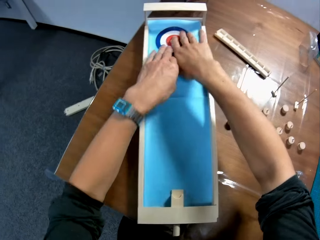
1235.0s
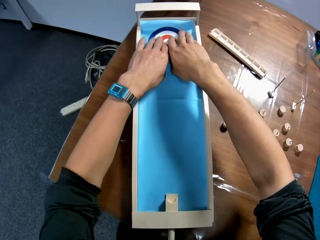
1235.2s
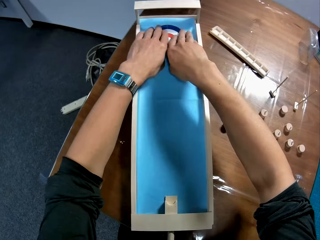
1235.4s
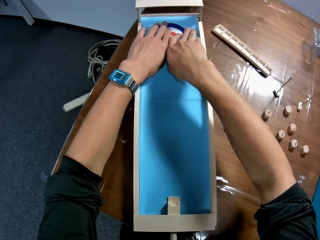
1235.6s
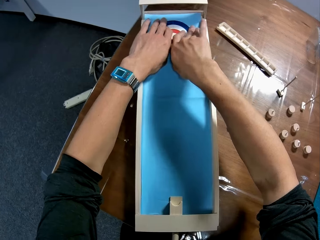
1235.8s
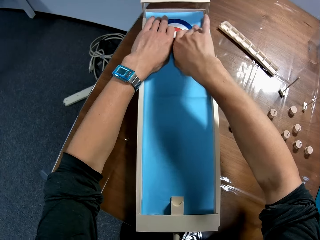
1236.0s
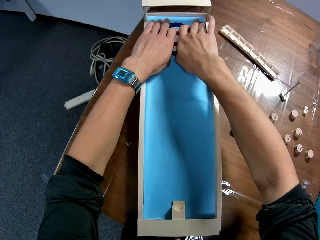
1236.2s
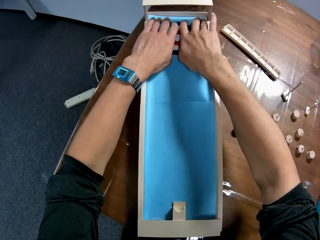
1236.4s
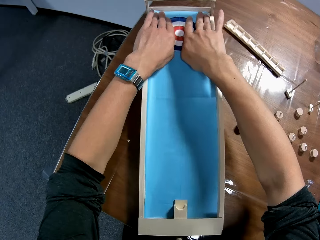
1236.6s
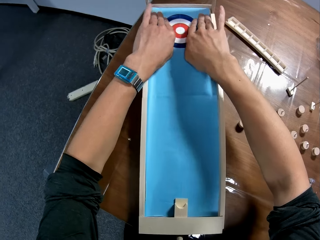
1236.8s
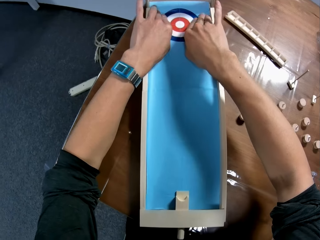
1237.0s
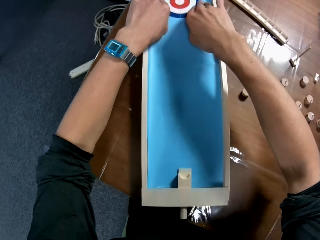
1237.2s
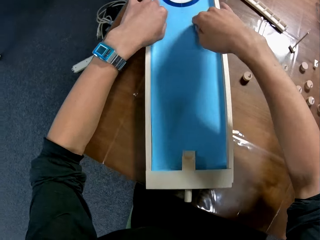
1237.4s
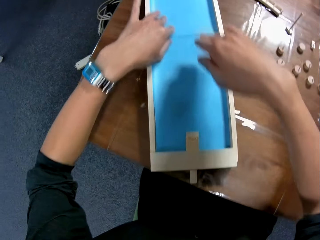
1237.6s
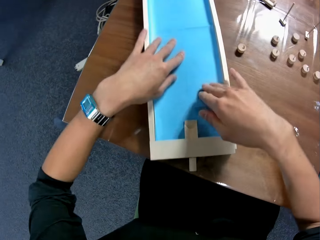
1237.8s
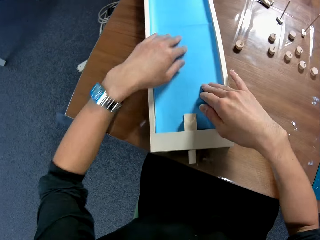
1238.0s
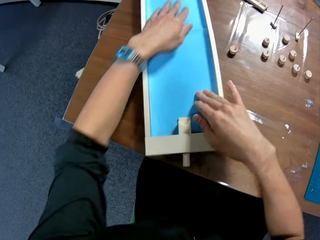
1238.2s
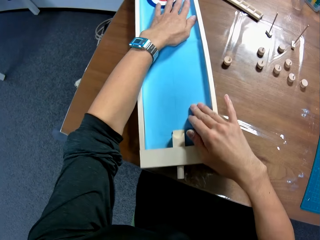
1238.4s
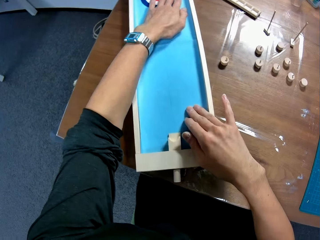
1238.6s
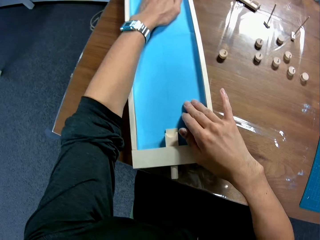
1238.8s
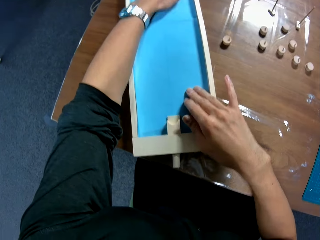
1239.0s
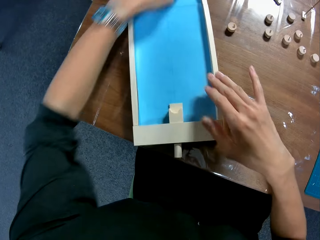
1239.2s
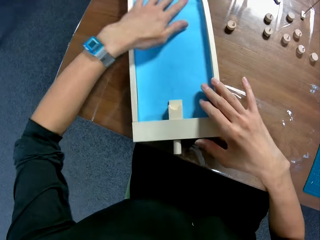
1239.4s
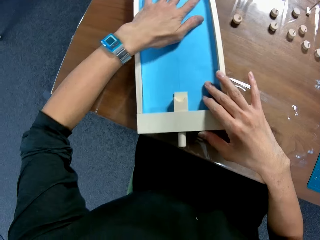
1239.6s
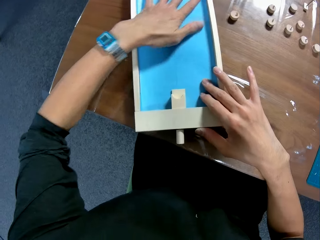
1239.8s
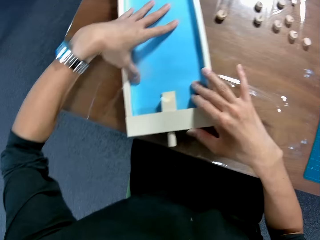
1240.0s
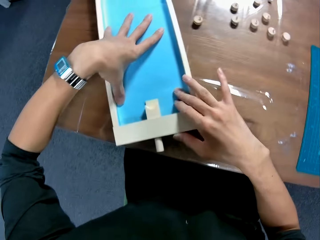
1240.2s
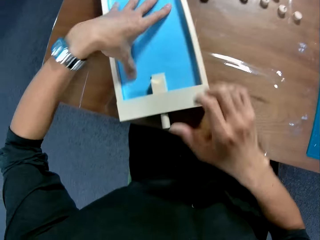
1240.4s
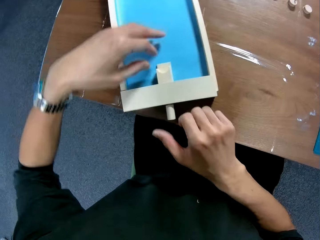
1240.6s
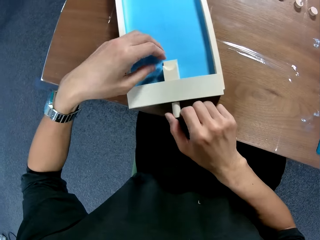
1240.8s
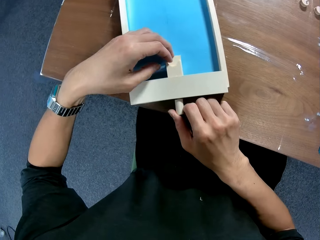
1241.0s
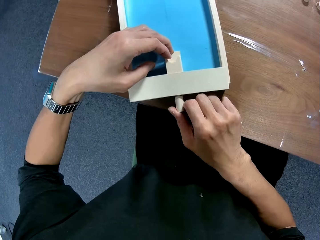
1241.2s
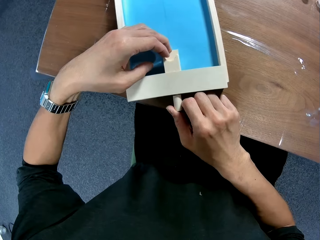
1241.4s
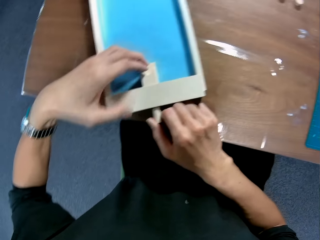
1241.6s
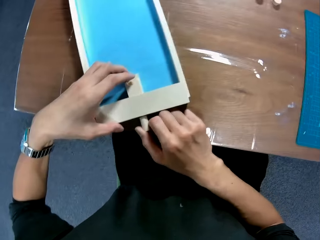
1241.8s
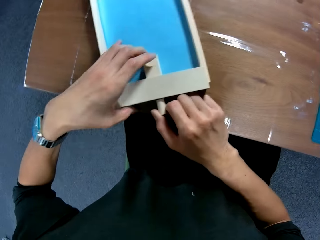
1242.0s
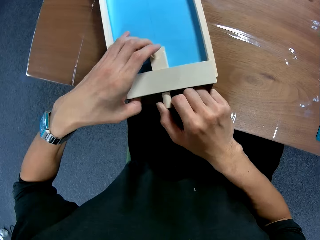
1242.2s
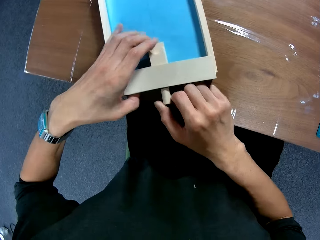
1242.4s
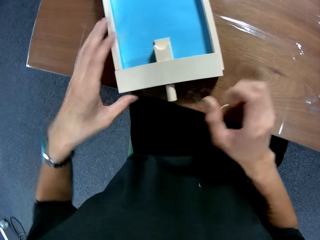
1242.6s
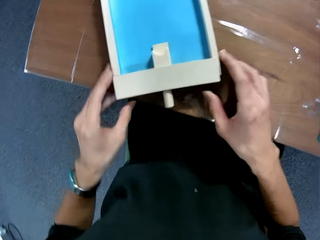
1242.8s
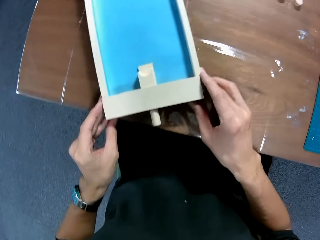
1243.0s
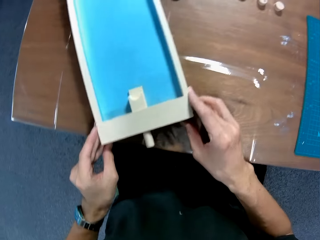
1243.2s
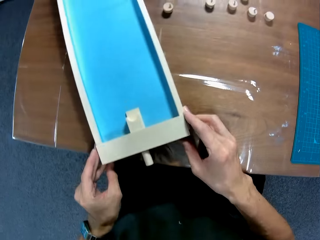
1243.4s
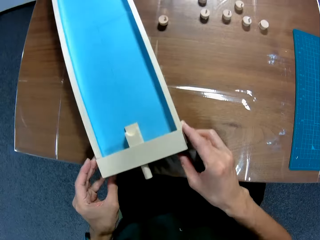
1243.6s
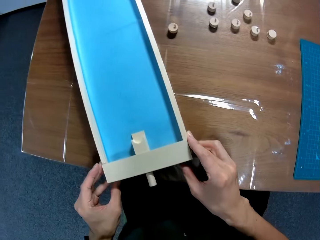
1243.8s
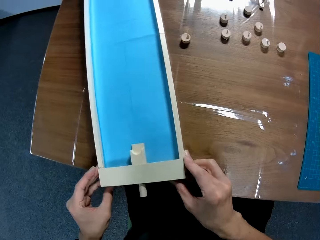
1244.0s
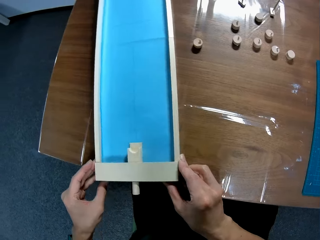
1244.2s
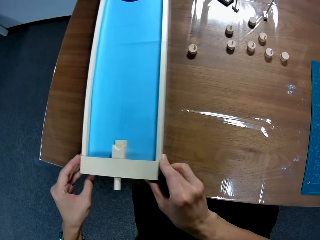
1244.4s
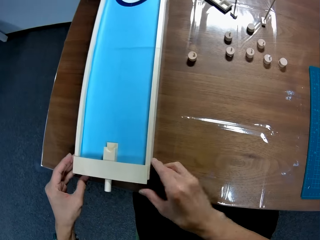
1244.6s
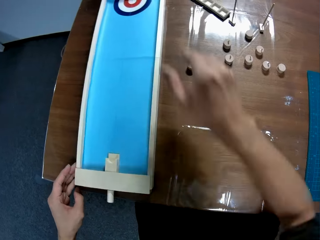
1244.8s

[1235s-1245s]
The camera wearer turns the curling game board. They press the box mat in place. They fix the curling game board. They adjust the box.

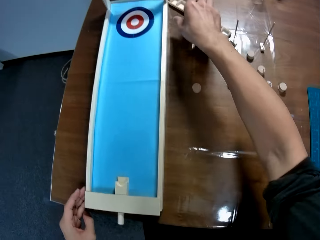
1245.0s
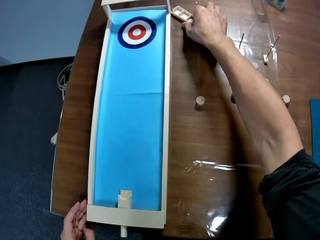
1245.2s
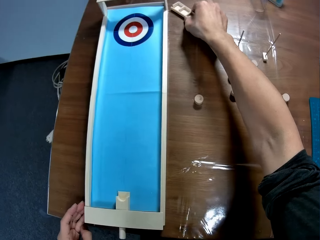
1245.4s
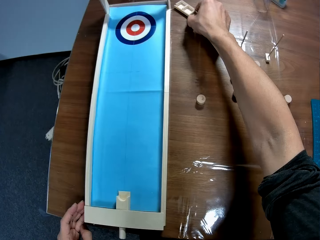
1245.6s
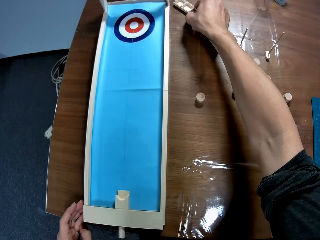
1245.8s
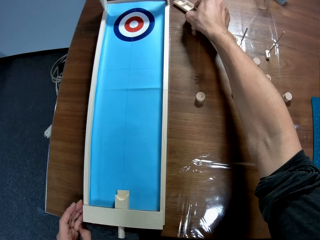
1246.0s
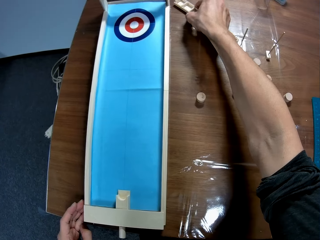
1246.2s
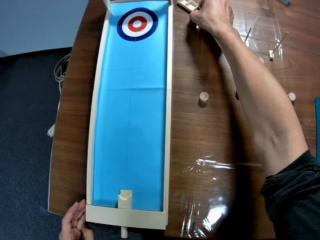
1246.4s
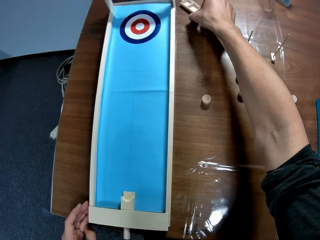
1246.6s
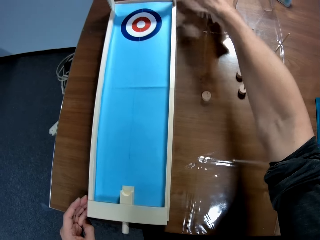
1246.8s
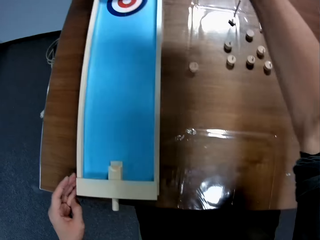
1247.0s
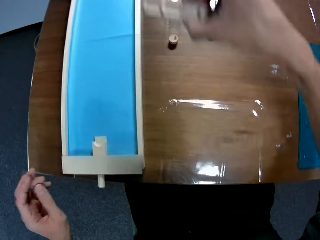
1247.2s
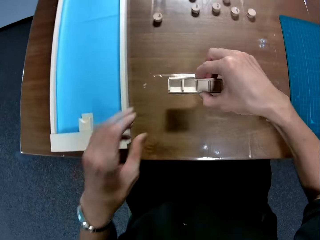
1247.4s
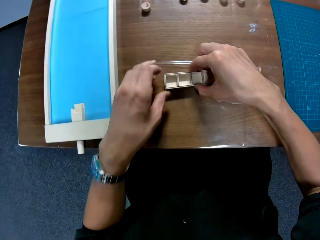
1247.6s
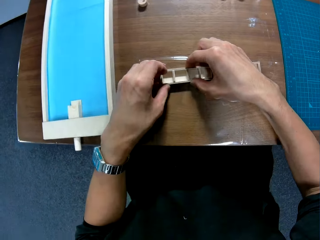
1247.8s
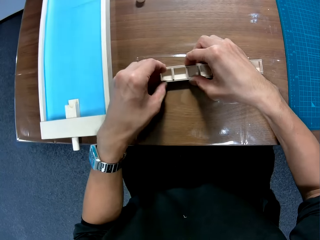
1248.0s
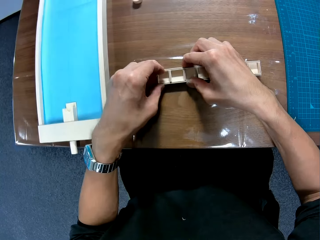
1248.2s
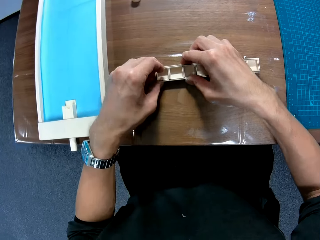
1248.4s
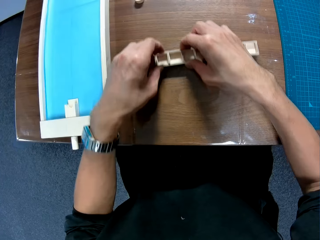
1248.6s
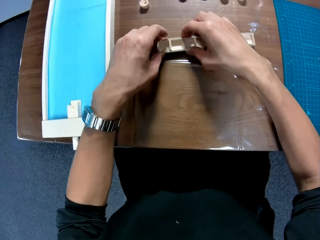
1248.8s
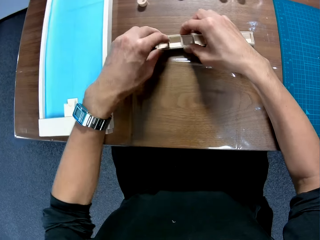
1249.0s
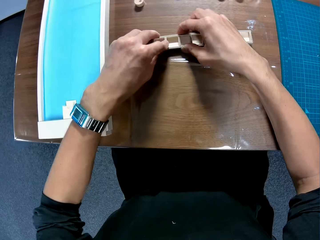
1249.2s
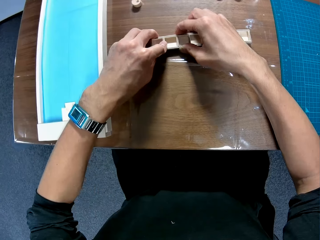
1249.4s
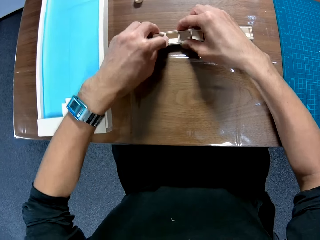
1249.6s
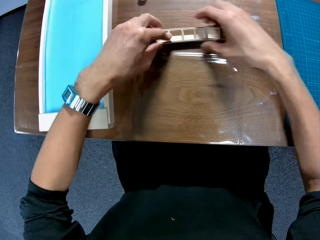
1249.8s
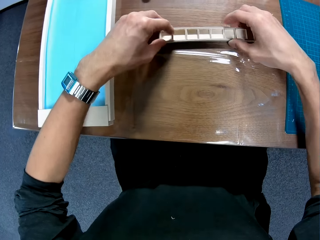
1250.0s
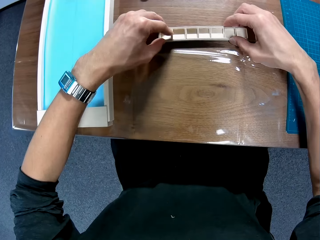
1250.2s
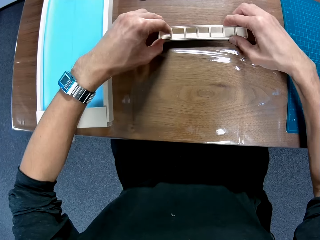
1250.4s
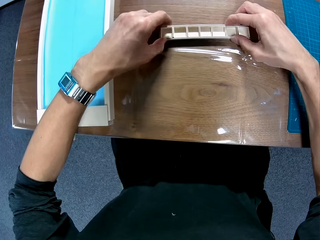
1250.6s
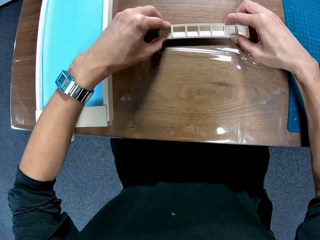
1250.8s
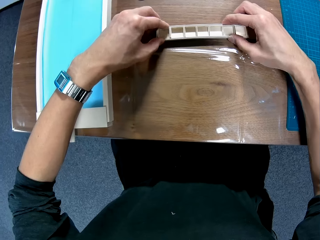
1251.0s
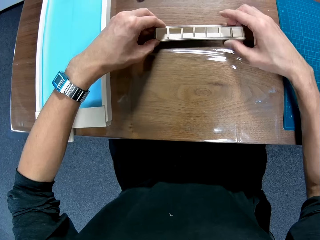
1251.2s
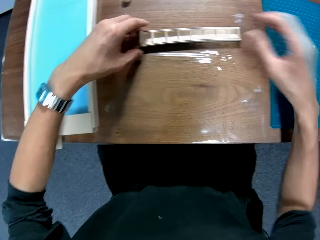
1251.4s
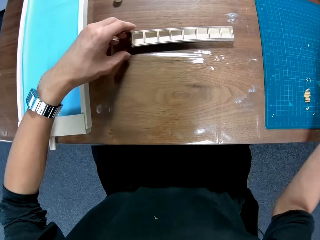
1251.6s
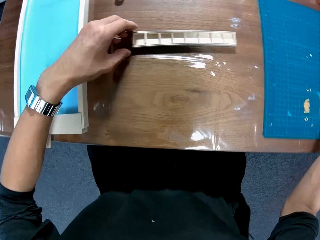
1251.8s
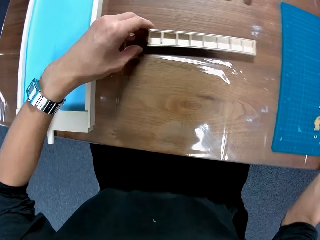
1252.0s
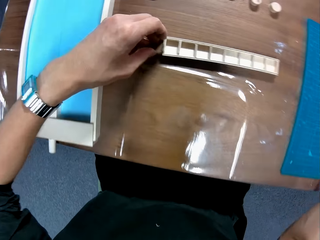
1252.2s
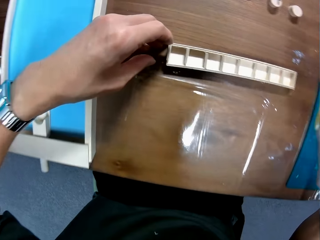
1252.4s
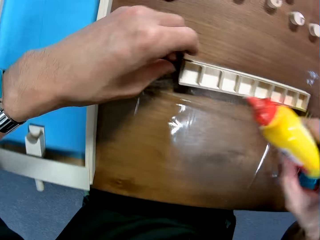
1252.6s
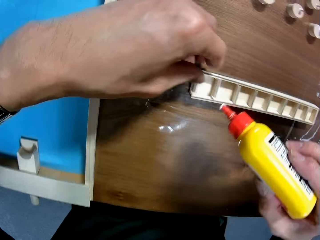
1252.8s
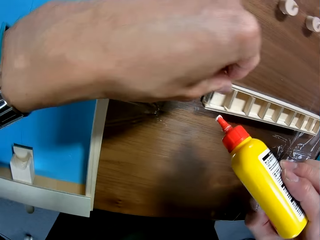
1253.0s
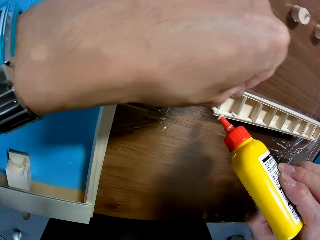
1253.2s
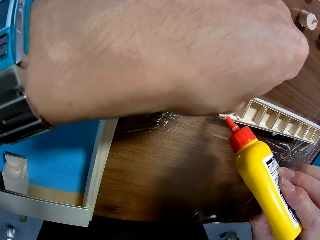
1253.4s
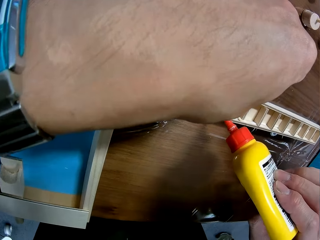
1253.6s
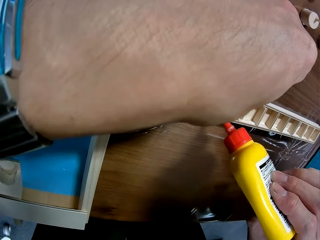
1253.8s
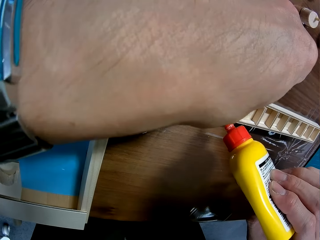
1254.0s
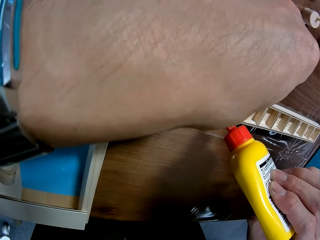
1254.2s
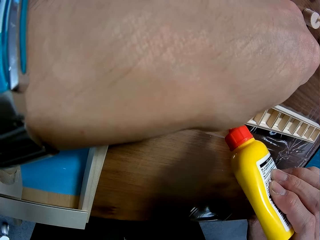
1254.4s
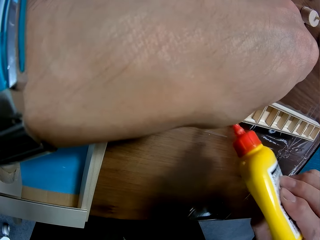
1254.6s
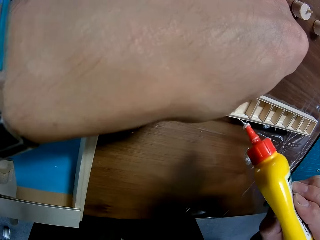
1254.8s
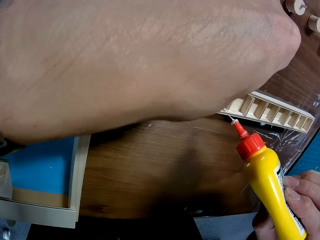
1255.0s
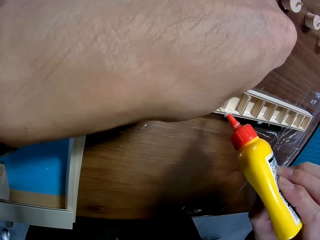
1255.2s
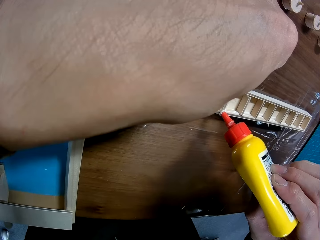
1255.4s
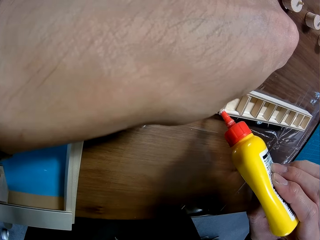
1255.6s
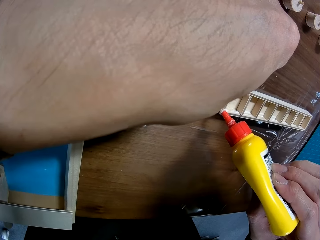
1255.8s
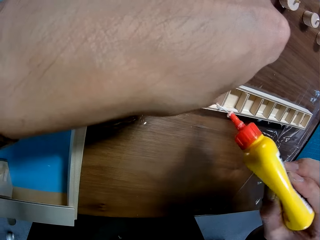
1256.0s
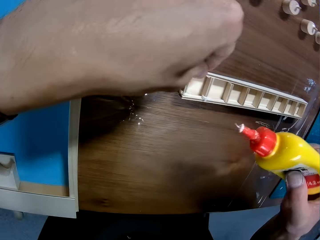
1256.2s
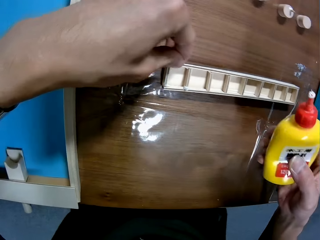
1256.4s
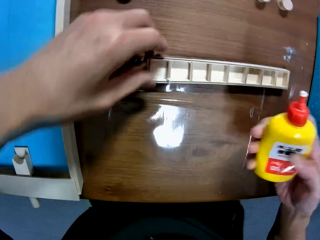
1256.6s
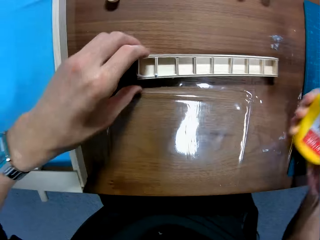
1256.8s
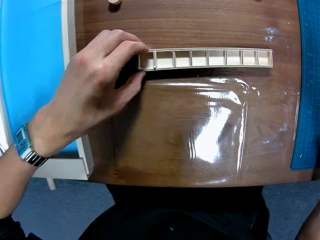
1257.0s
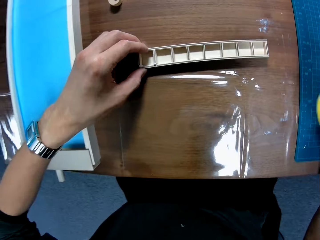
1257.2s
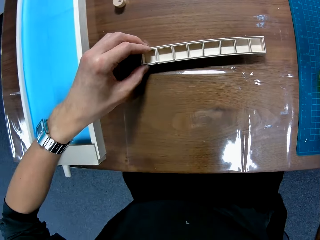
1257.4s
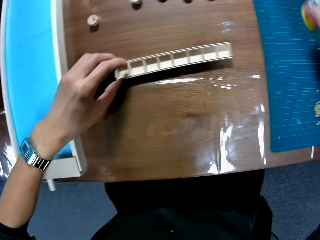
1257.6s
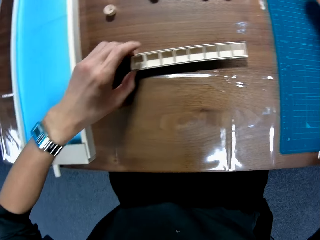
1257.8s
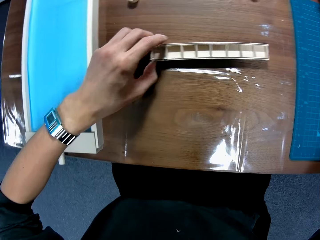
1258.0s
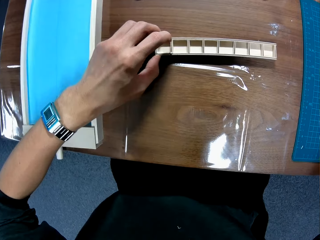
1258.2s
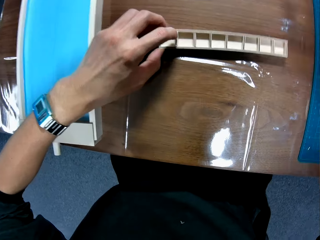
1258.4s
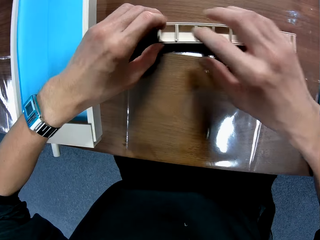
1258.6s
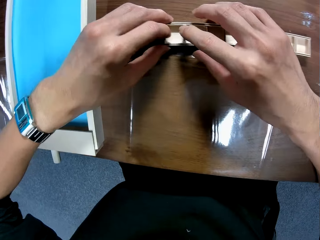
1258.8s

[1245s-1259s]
The camera wearer drags the curling game board on the table. He picks up a box. He holds a wood plug on the table. He drops the box on the table. He presses the sticks on the wood plug. He lifts his hand from the wood plug. He holds glue. He applies the glue to the box. He places the glue on the mat.
